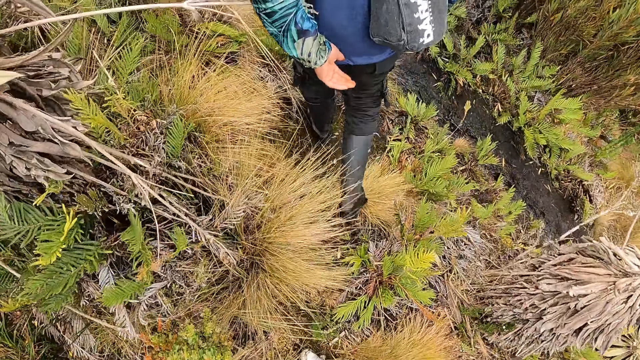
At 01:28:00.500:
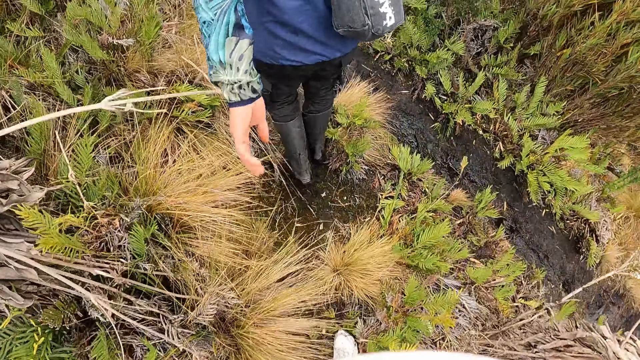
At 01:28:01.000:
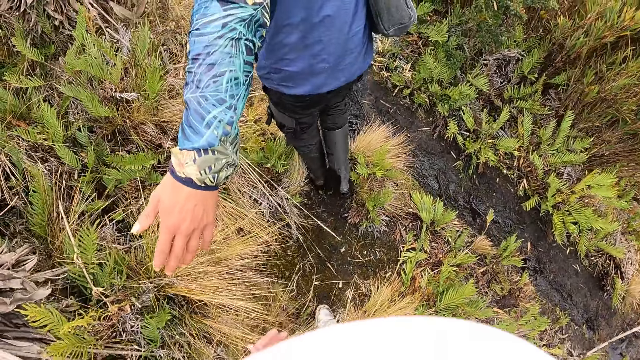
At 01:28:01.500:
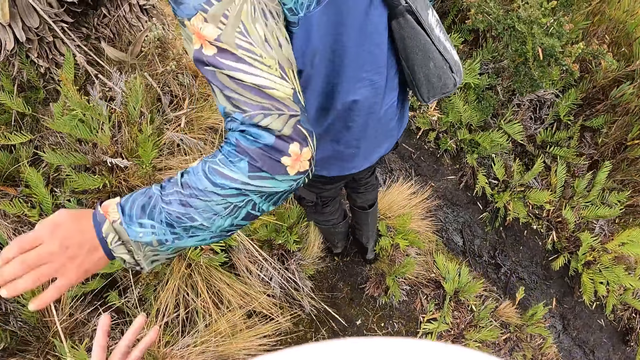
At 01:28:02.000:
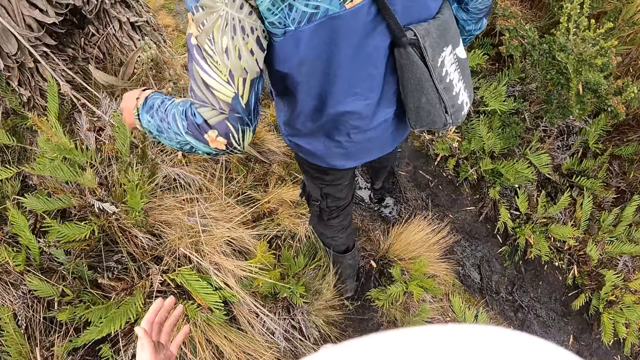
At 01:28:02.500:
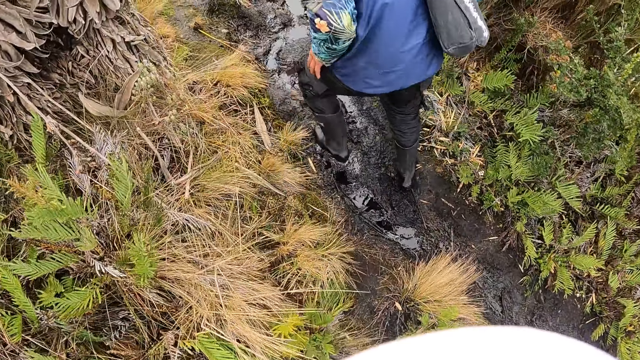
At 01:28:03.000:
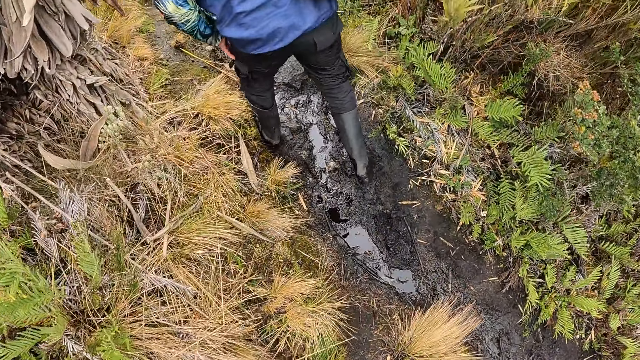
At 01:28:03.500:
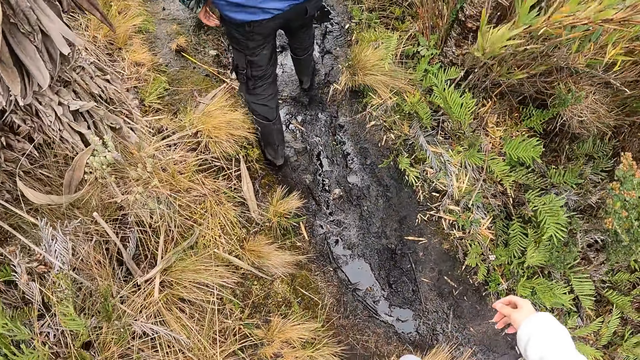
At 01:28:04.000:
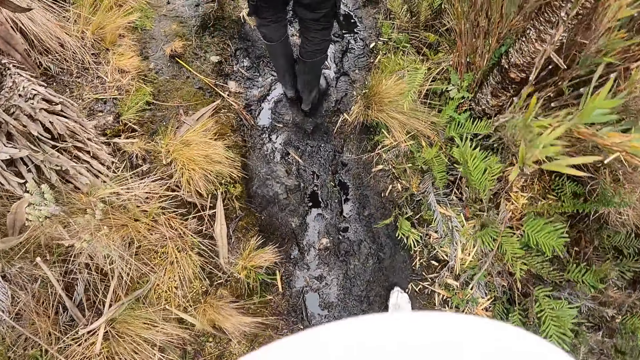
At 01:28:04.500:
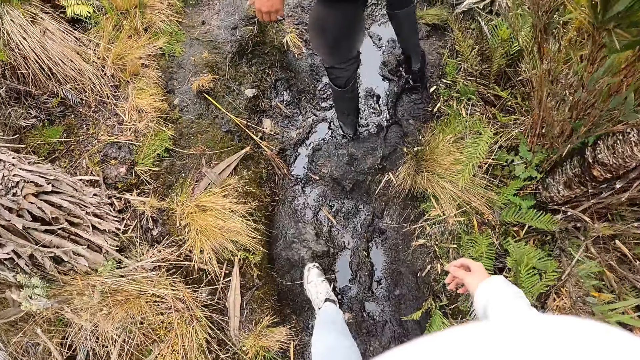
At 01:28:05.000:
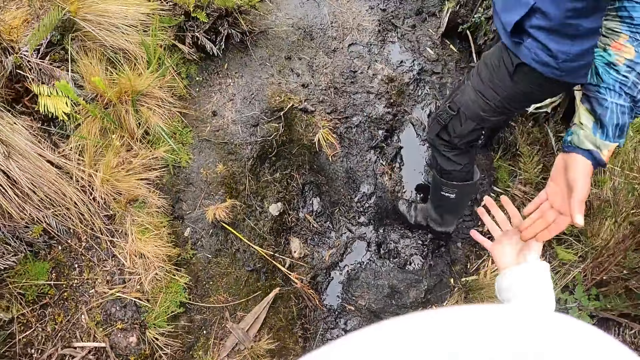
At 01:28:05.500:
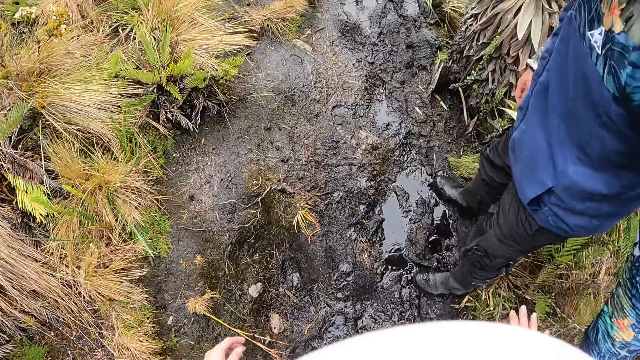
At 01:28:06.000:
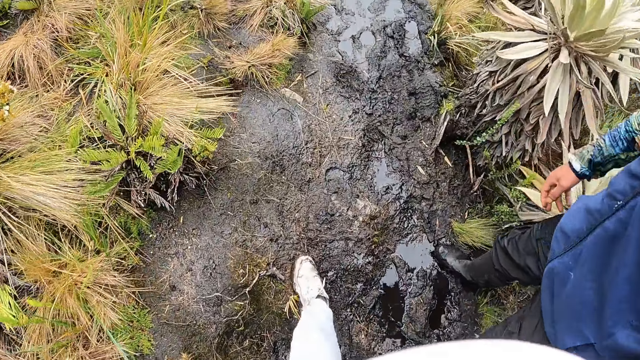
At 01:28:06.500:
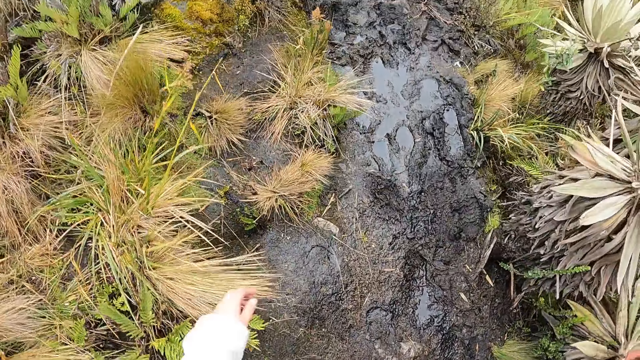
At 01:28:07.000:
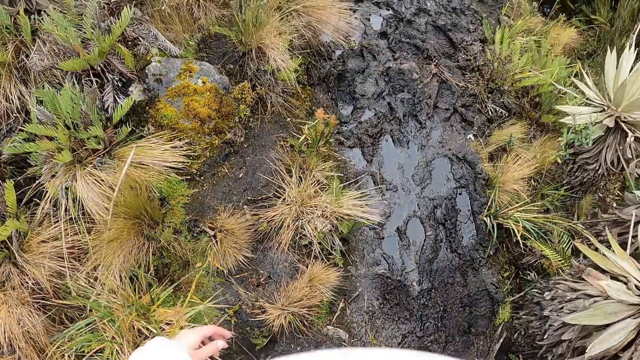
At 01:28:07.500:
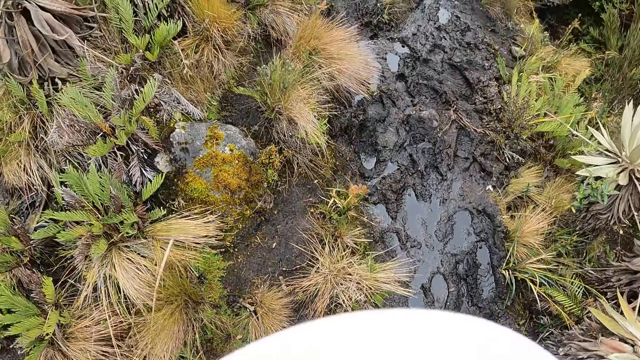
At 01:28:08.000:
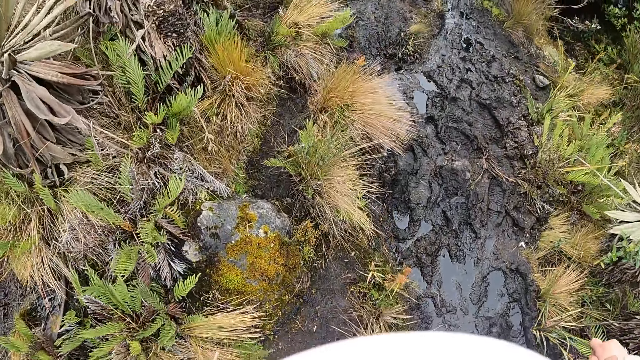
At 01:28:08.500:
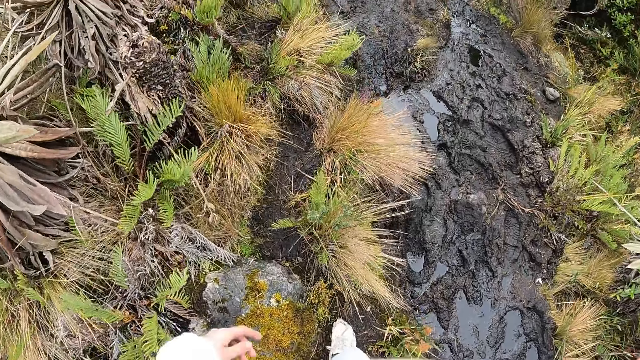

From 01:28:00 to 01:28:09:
The man stretches his left hand. The camera wearer touches the man's left hand with his left hand. They interact with the man. The man stretches his left hand towards the camera wearer.

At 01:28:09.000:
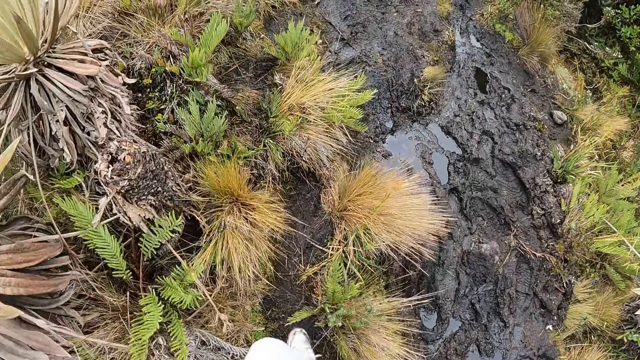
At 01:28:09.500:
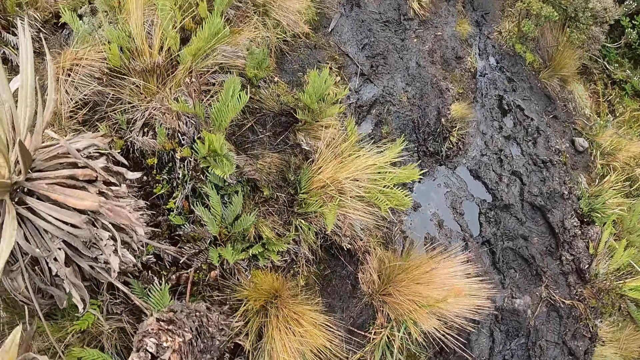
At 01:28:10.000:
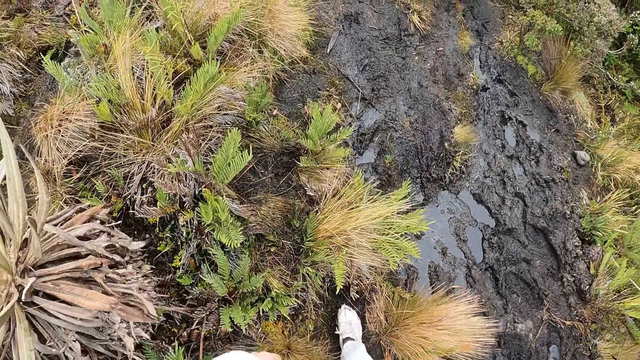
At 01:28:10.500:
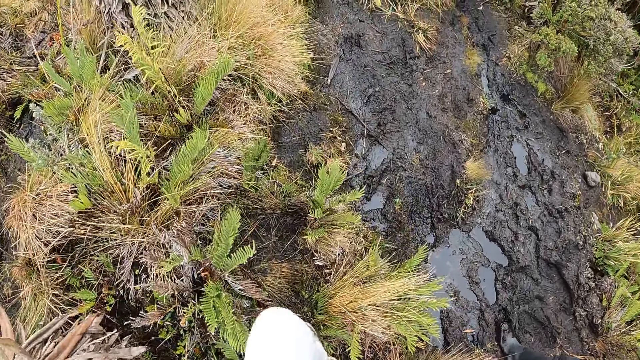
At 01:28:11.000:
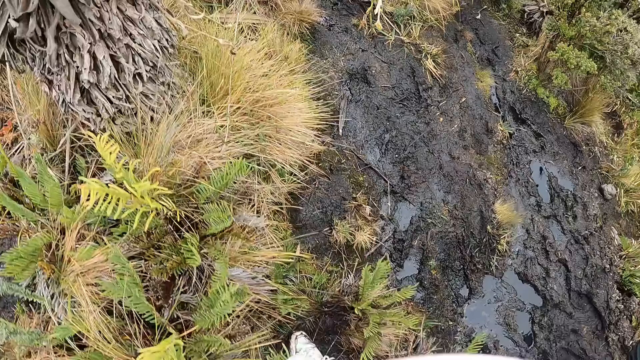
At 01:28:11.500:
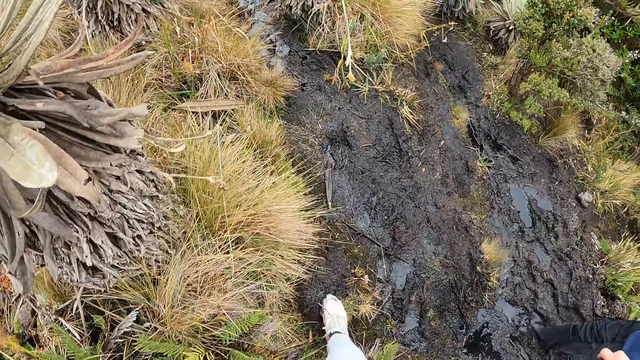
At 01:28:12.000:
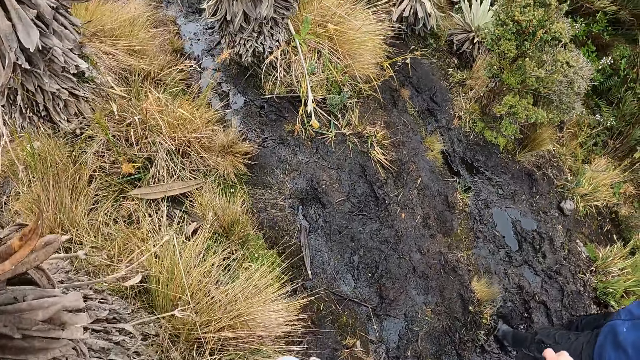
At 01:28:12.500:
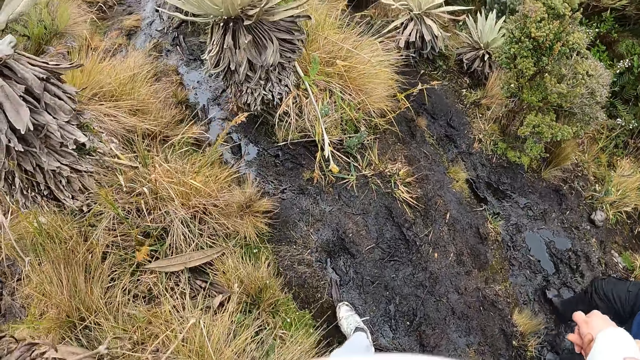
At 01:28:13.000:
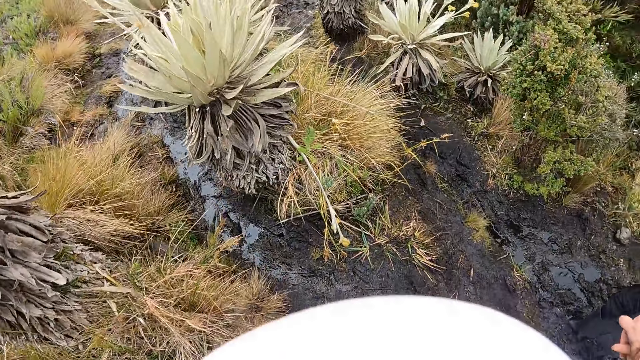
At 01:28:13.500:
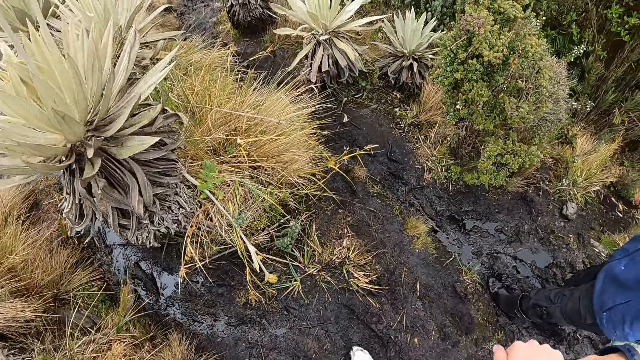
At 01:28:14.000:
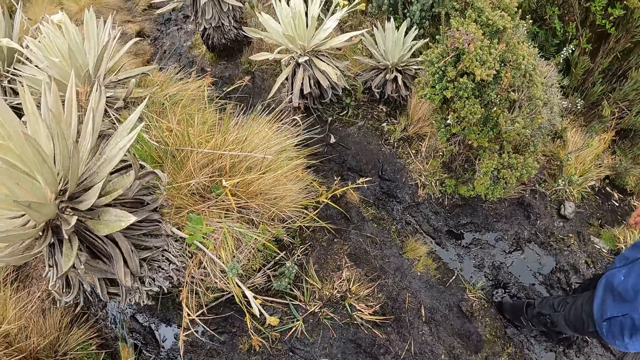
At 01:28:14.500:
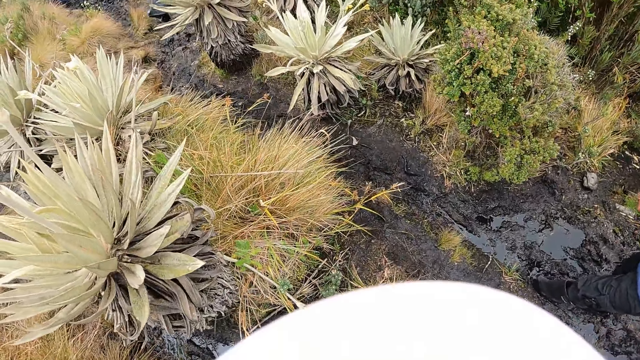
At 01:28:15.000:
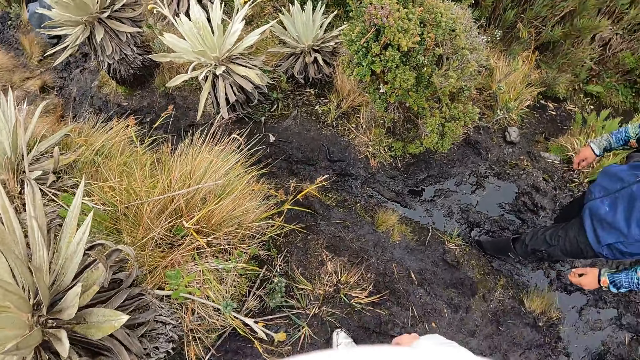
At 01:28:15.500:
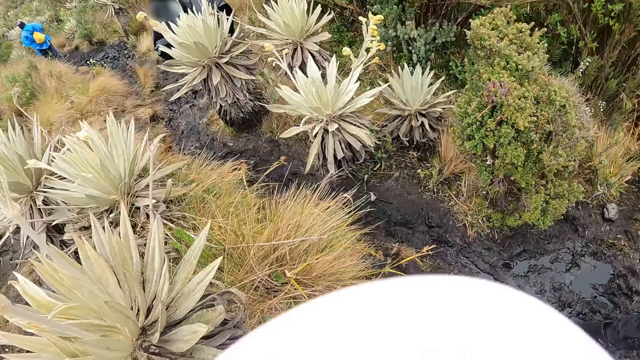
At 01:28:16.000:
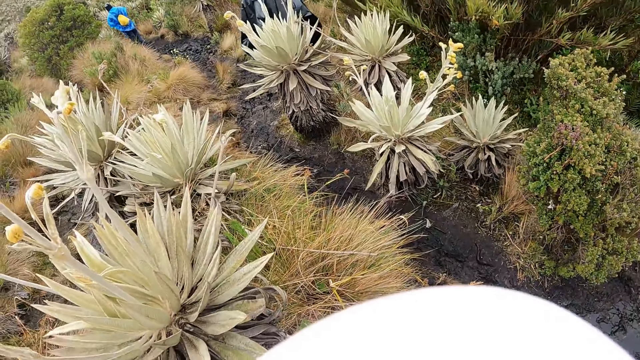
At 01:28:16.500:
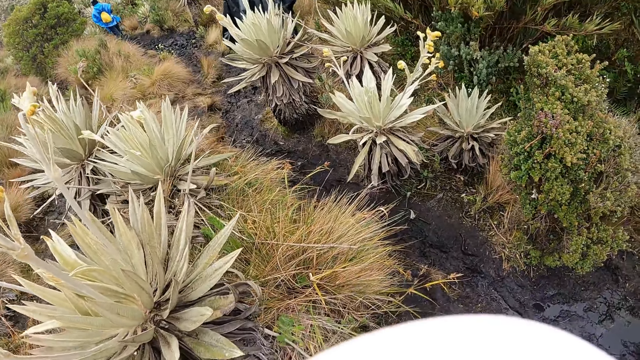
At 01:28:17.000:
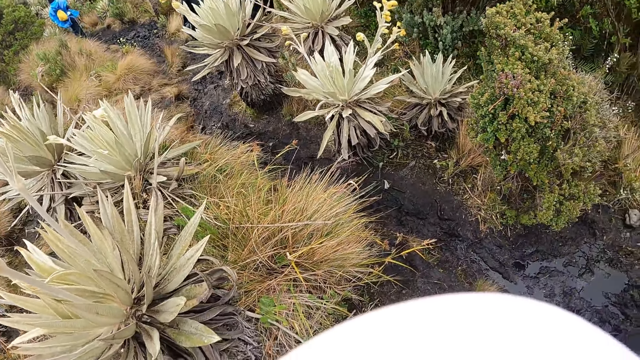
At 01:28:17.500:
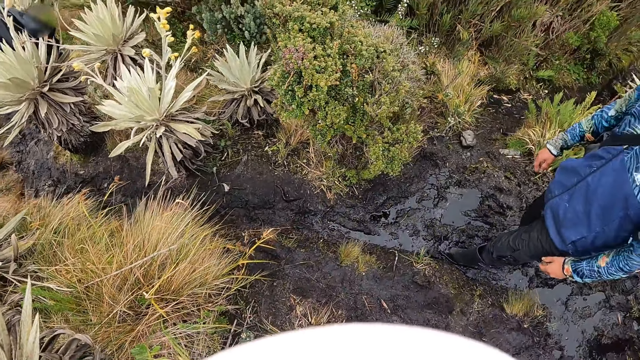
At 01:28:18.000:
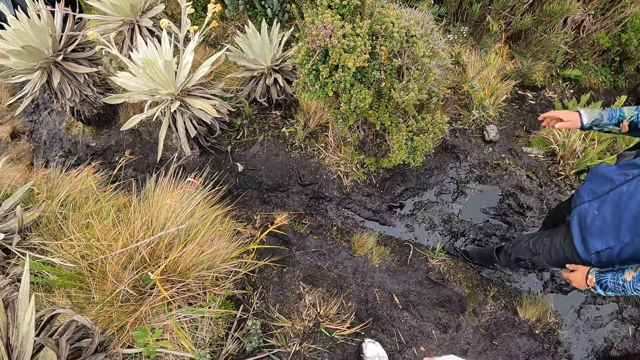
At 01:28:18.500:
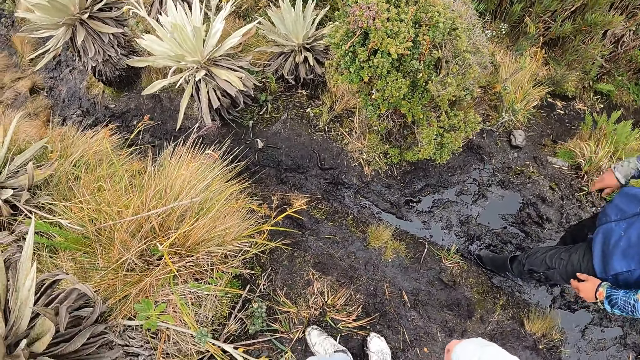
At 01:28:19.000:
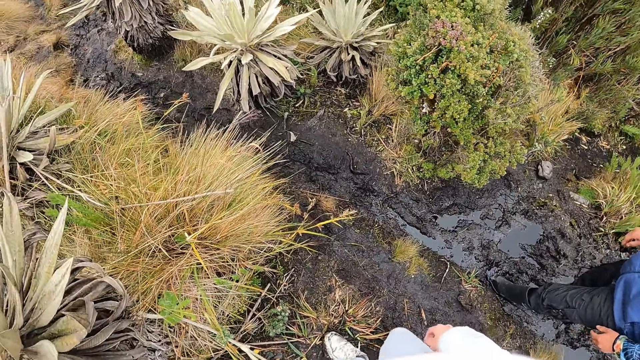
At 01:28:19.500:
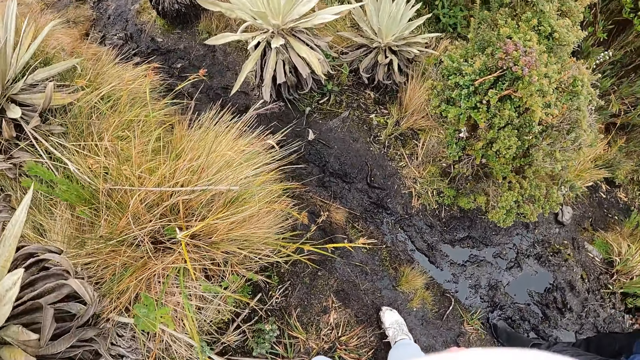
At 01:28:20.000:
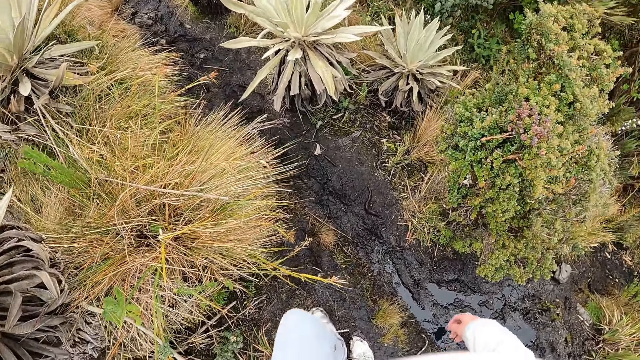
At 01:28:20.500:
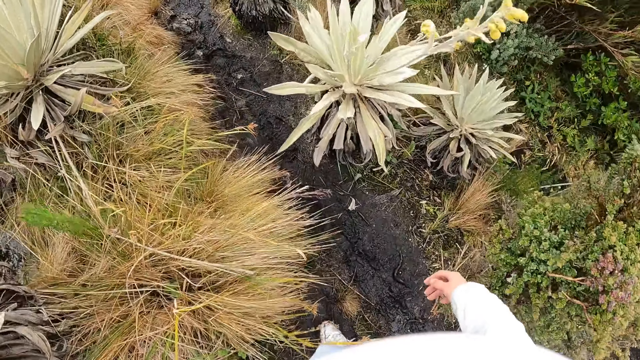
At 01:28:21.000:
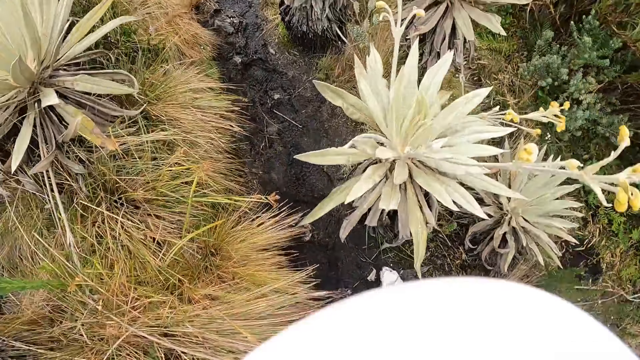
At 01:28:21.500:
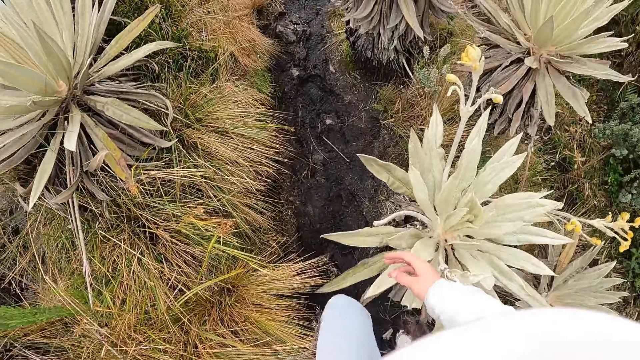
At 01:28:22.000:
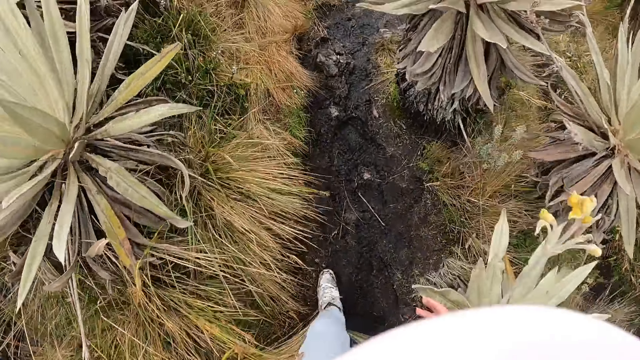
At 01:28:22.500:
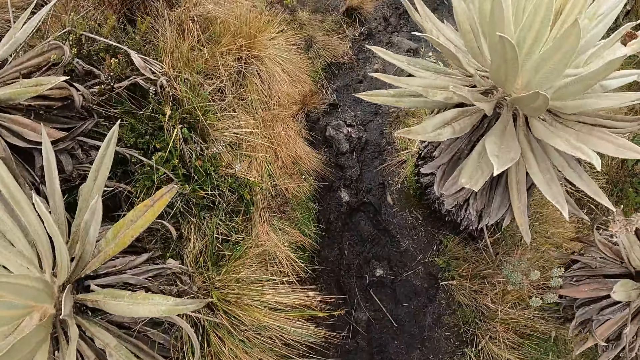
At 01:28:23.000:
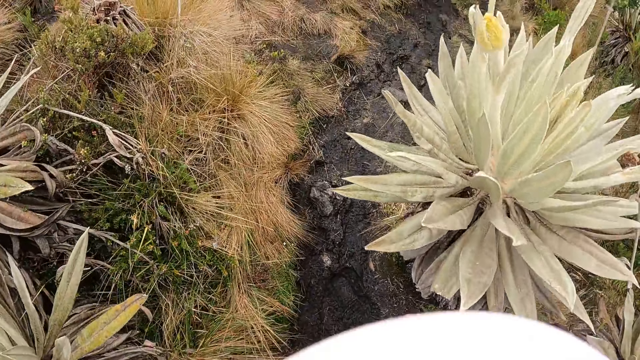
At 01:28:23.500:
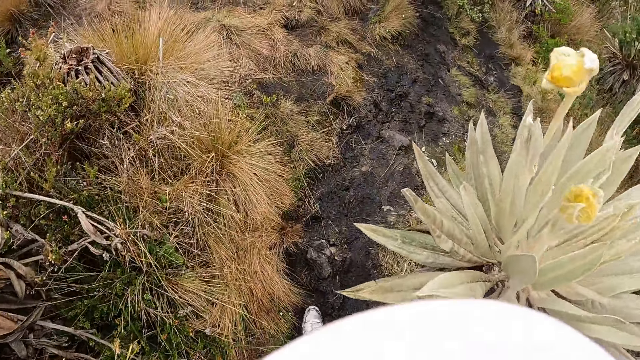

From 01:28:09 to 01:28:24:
The camera wearer looks around. The man gesticulates with his right hand. The camera wearer walks around.
